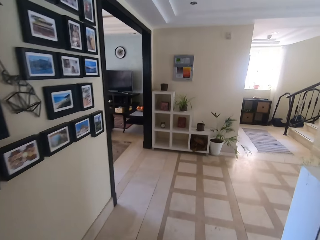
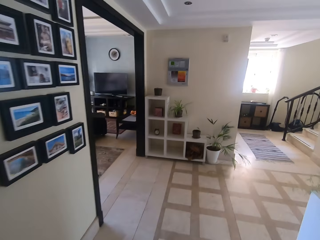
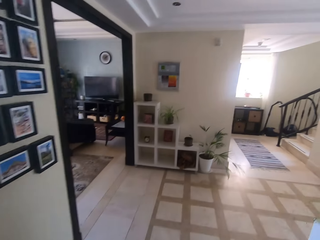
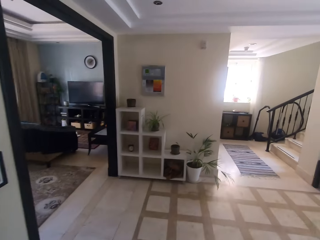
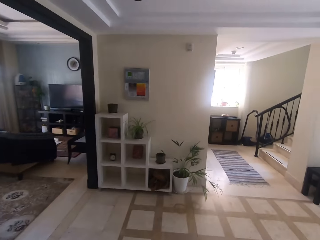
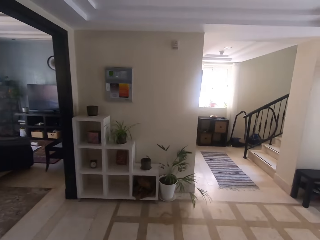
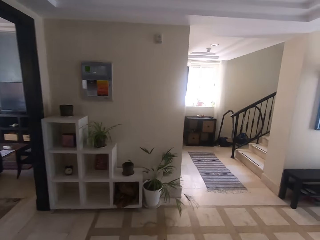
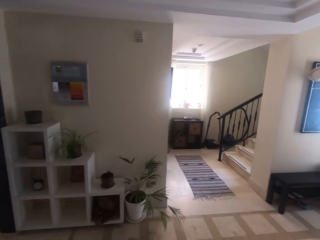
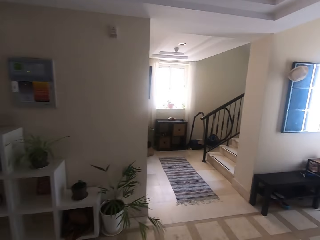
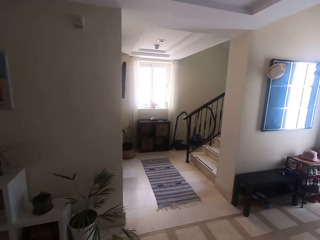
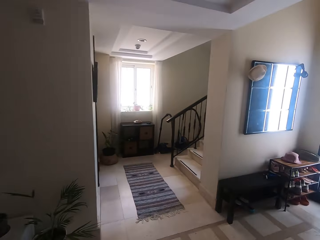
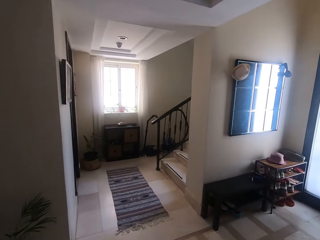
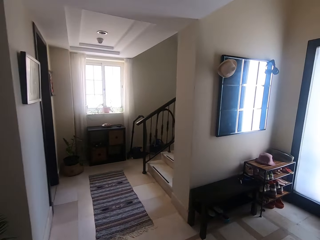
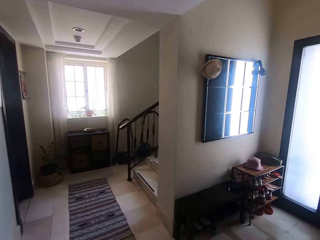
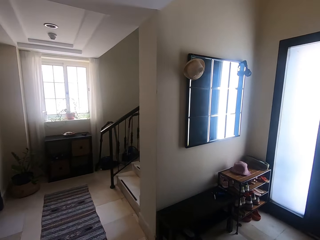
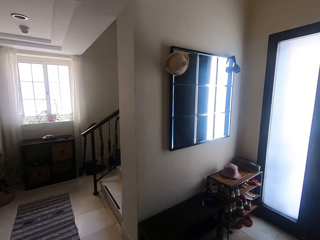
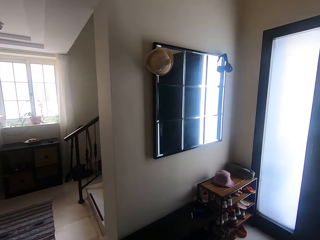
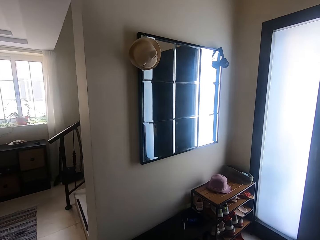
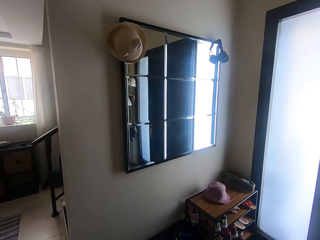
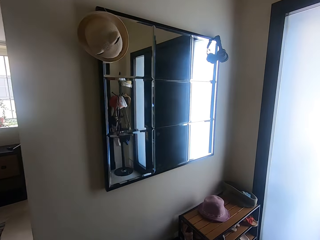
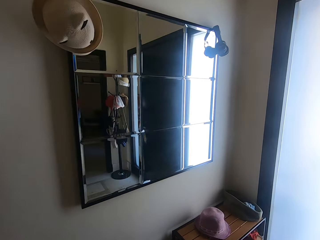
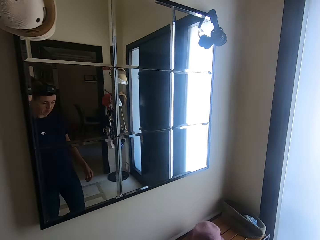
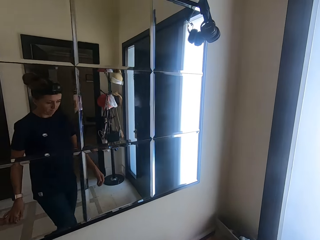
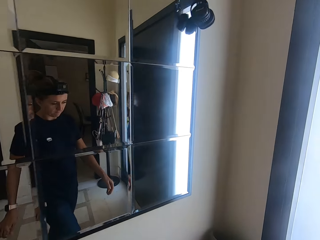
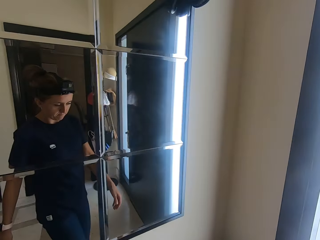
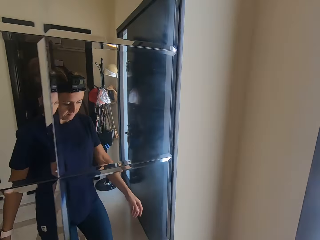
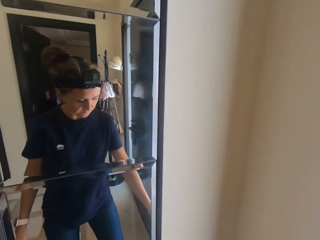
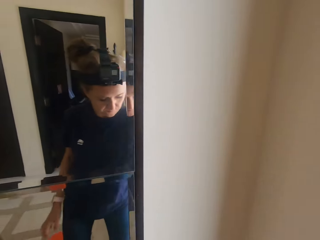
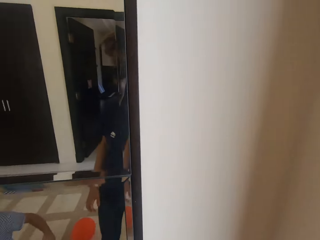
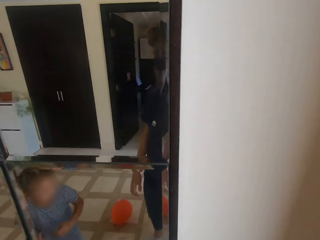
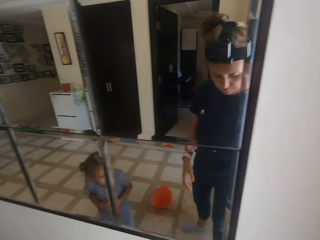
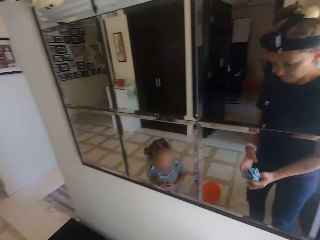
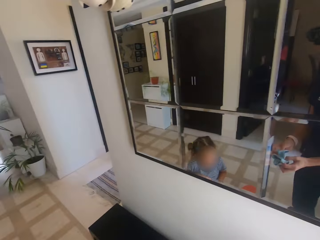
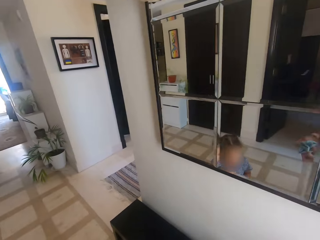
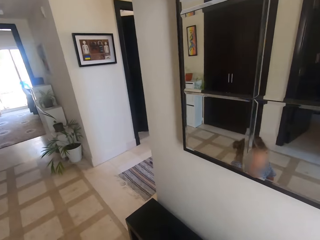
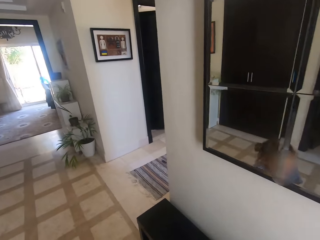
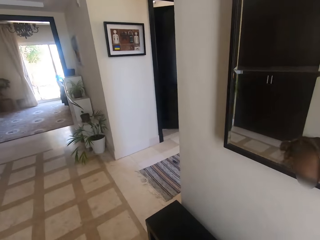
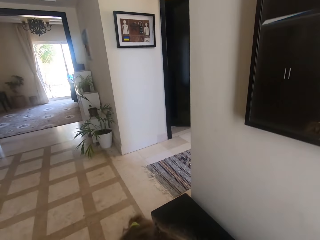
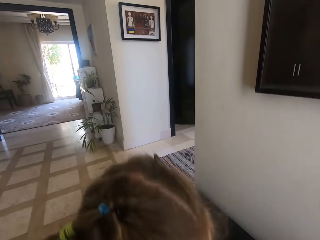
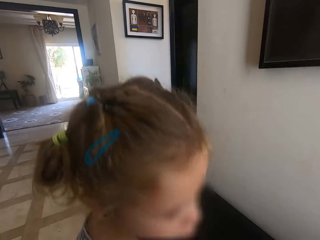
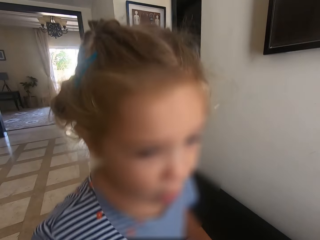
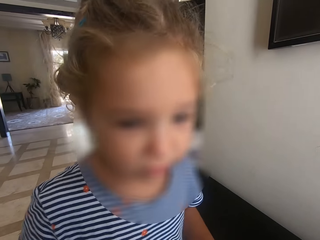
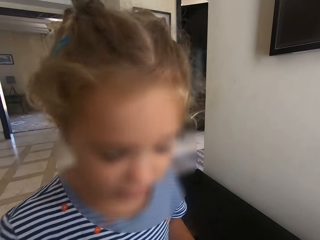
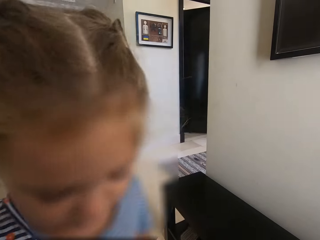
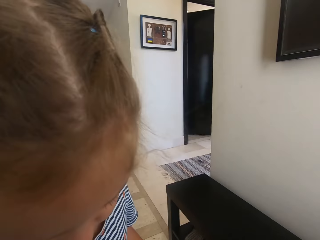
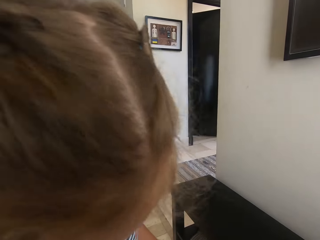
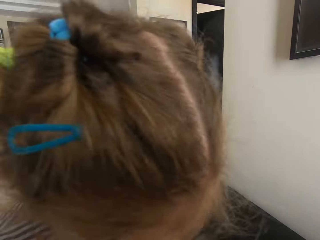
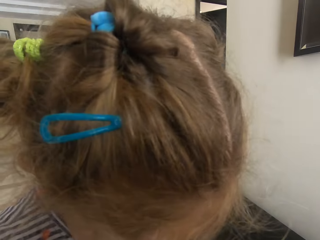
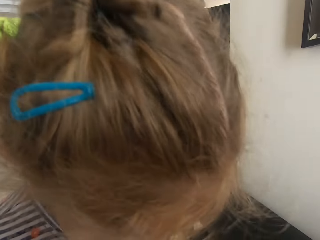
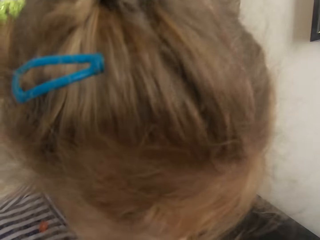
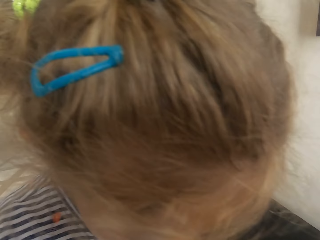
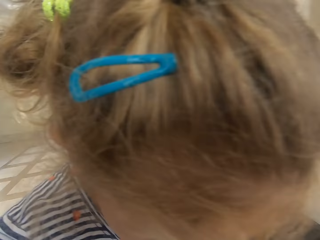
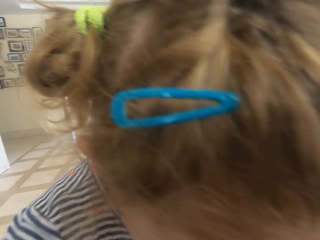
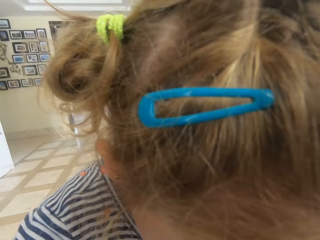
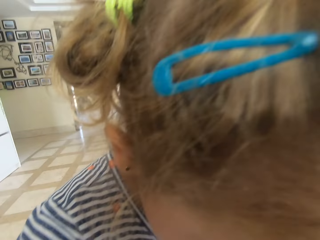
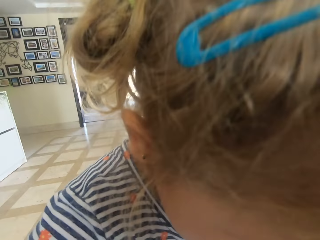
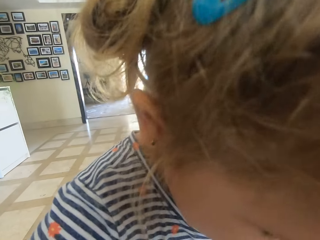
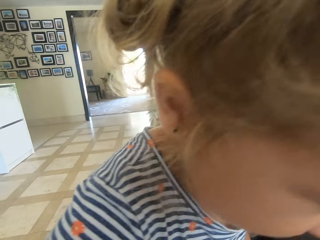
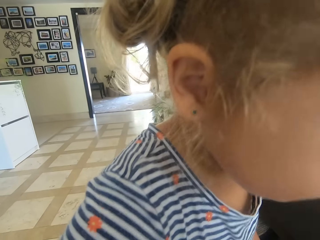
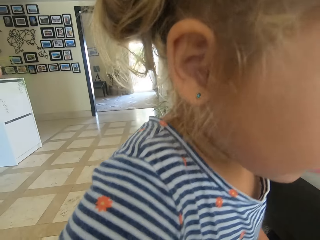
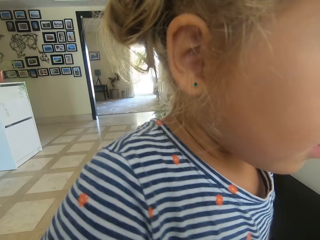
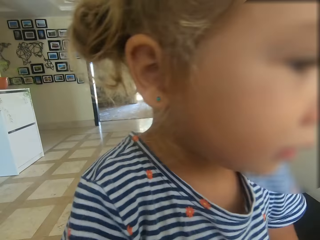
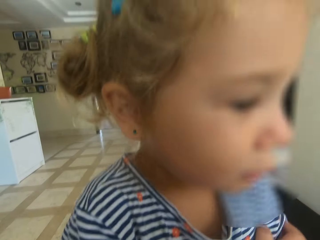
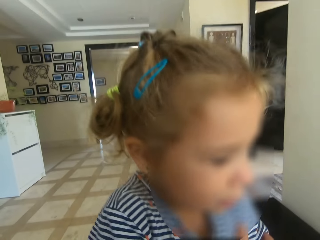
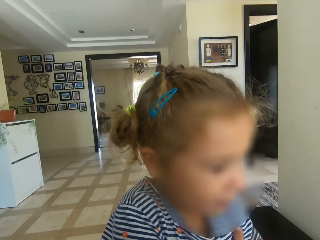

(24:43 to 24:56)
The camera wearer converses with a child. They pick up socks on a shelf. They look around. They converse with the child. The child moves around. The camera wearer looks at the child.

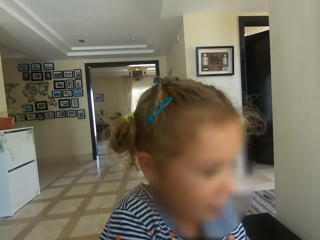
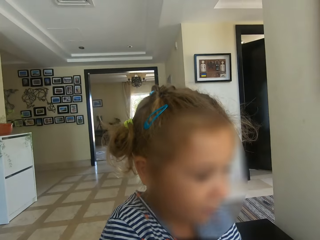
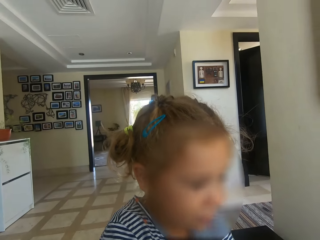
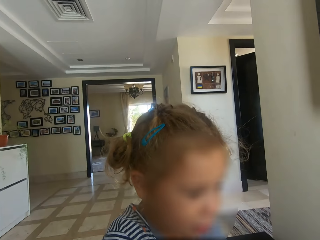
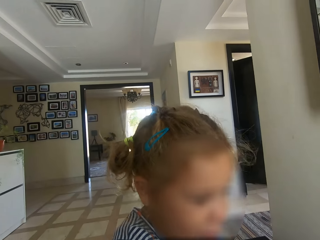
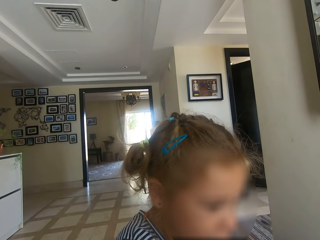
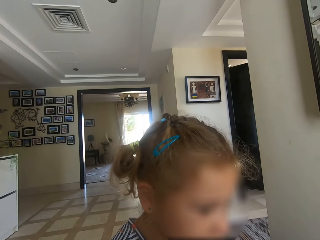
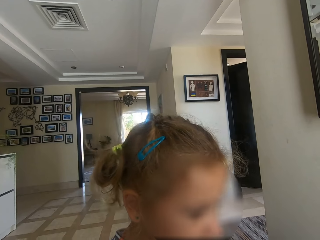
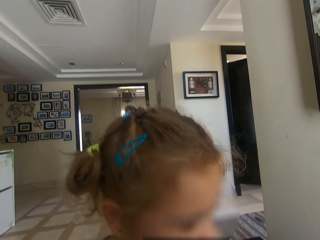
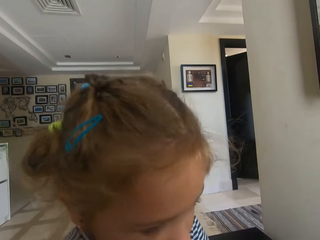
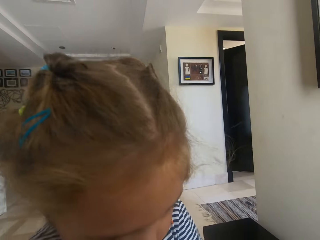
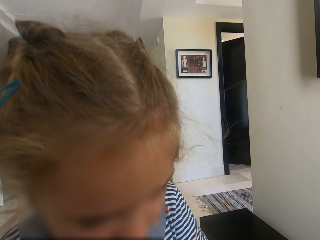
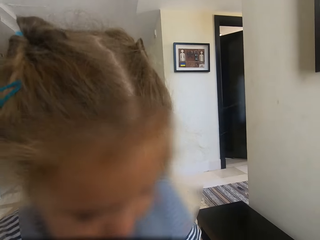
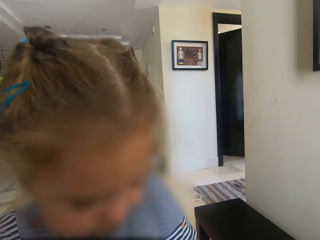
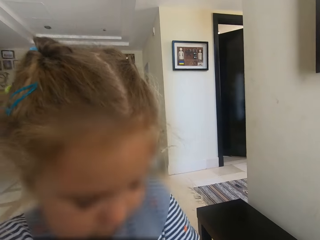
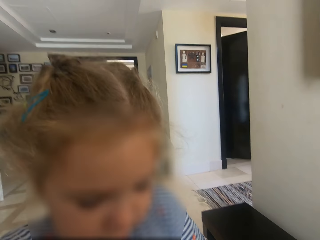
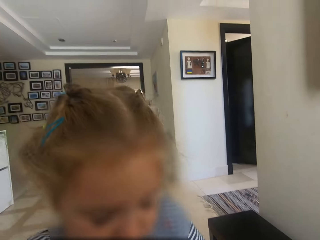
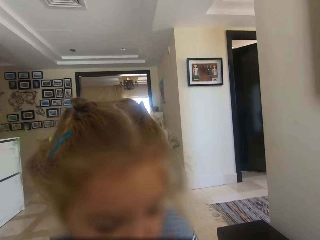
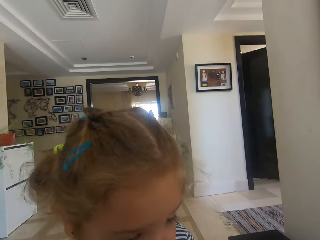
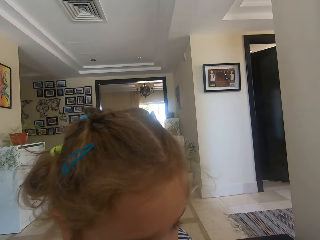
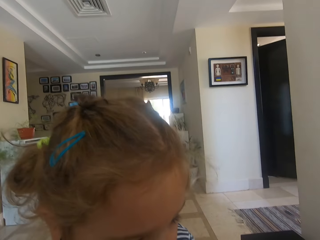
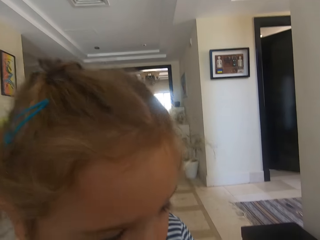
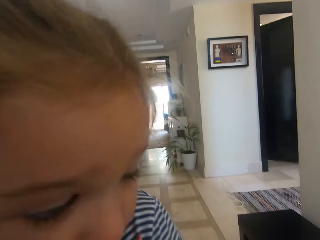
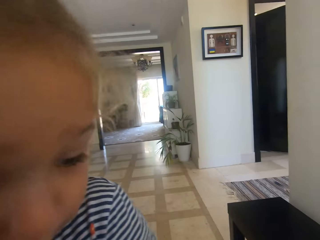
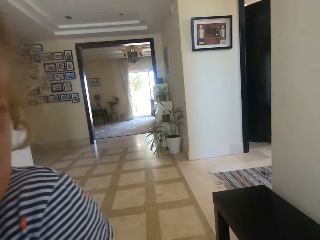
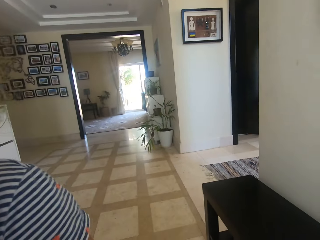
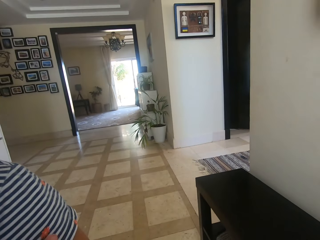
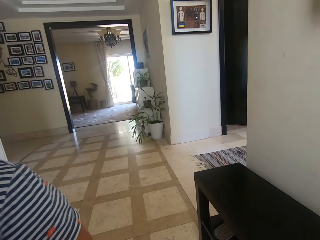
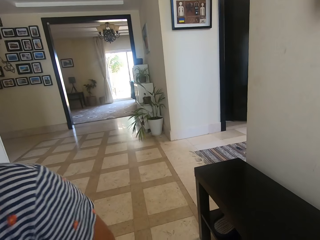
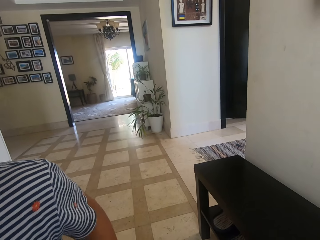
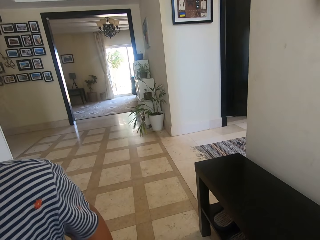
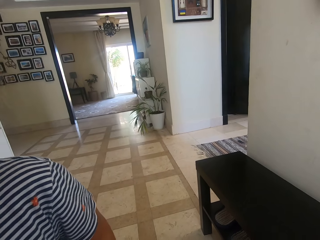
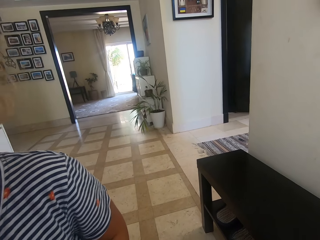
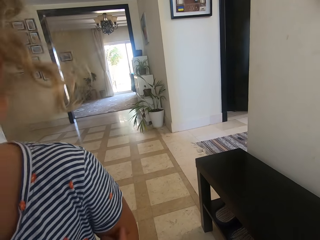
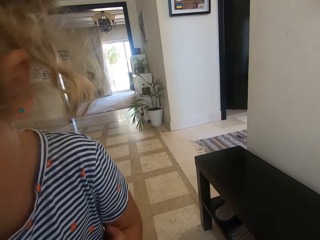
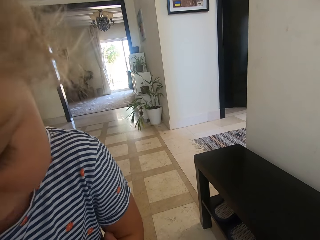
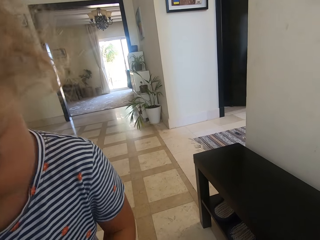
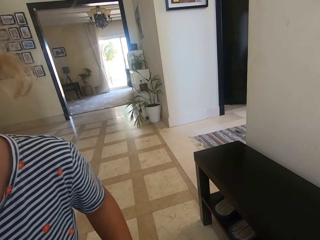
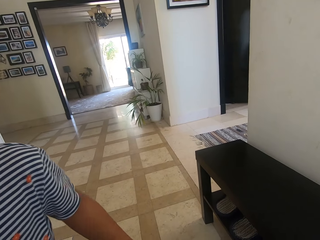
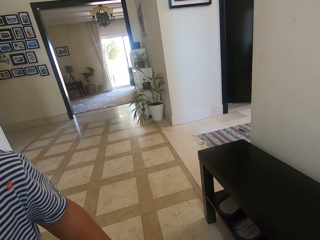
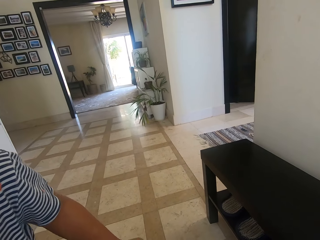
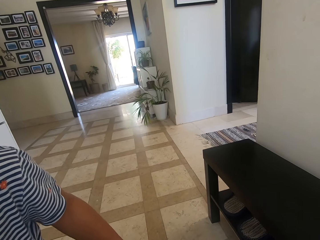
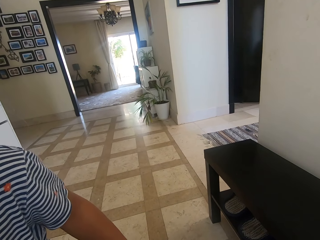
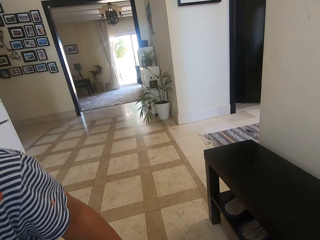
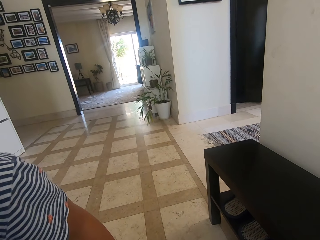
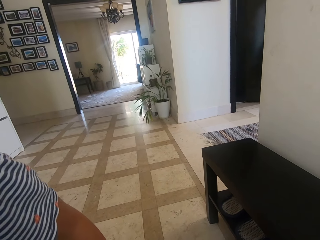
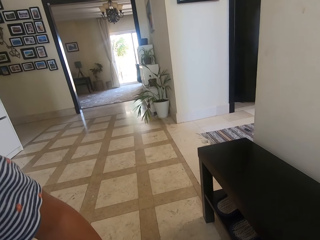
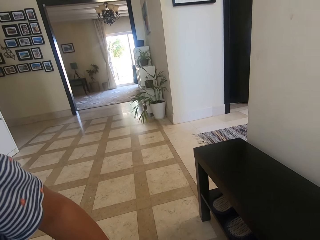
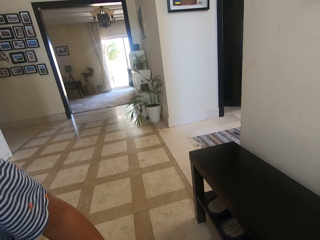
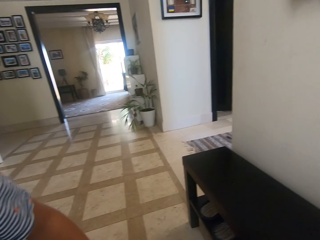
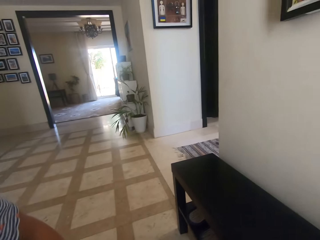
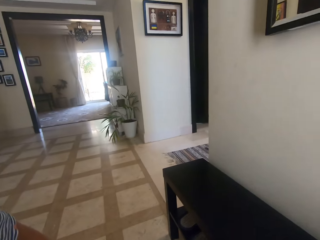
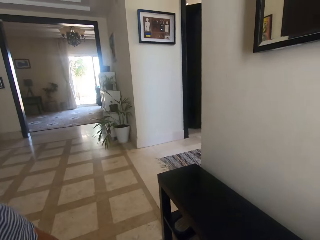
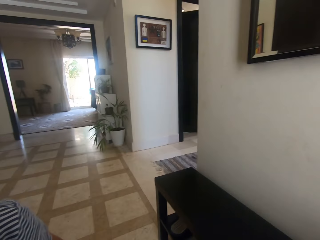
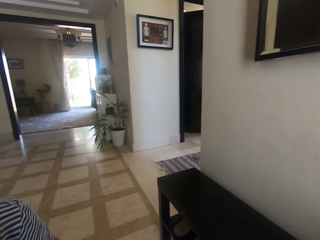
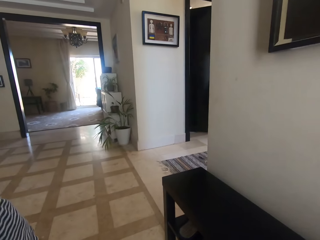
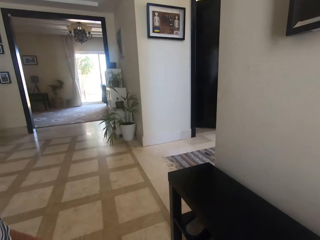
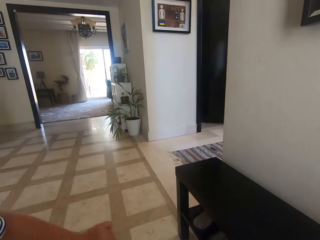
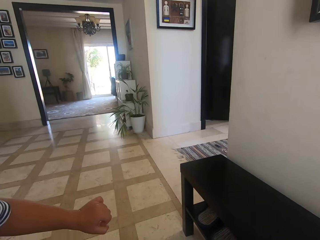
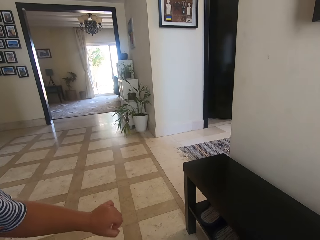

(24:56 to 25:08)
The camera wearer looks around. A girl moves her hand around.
